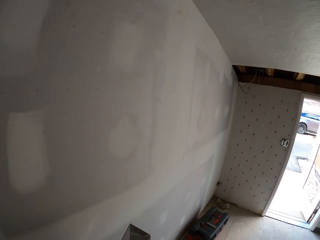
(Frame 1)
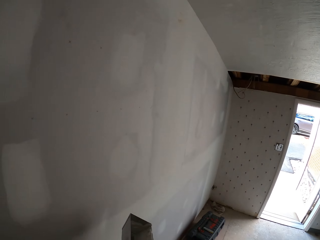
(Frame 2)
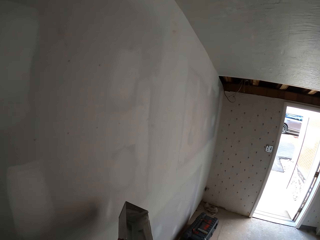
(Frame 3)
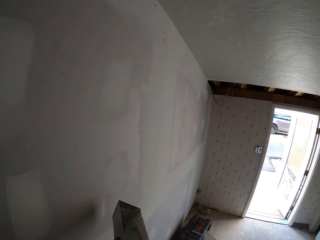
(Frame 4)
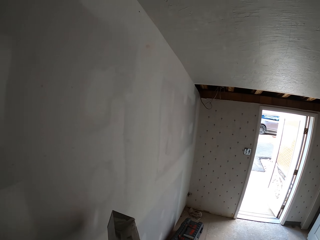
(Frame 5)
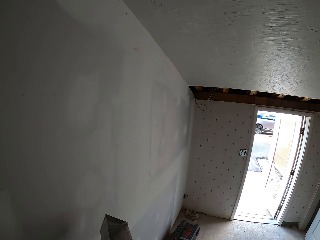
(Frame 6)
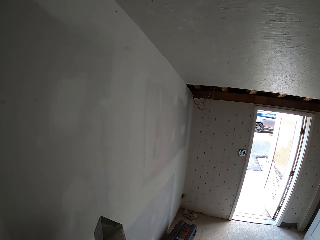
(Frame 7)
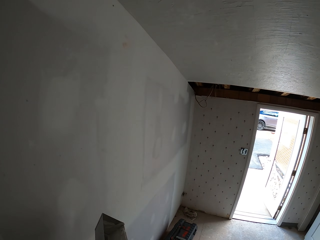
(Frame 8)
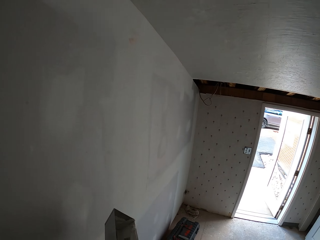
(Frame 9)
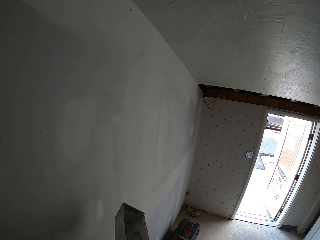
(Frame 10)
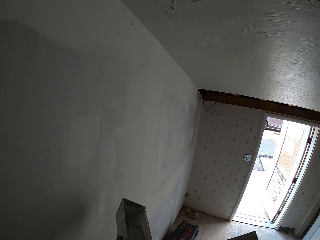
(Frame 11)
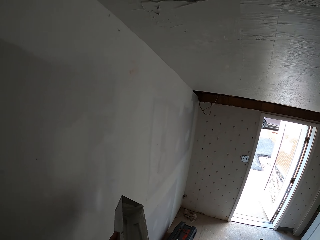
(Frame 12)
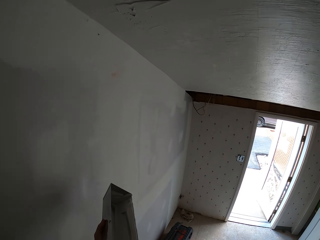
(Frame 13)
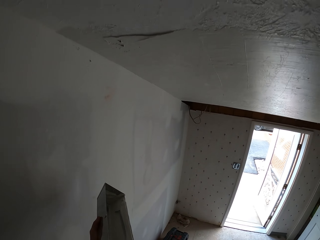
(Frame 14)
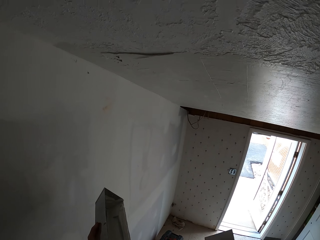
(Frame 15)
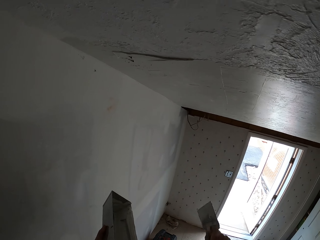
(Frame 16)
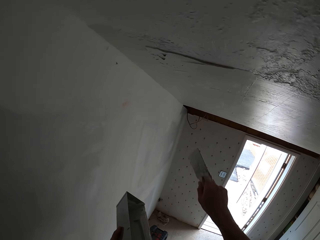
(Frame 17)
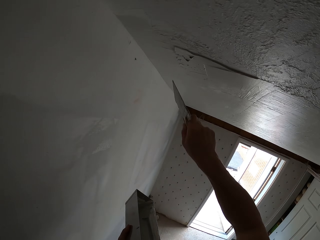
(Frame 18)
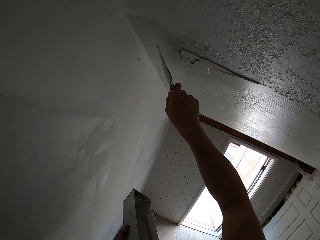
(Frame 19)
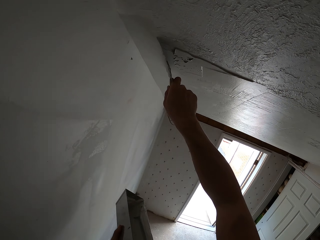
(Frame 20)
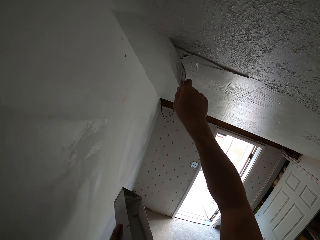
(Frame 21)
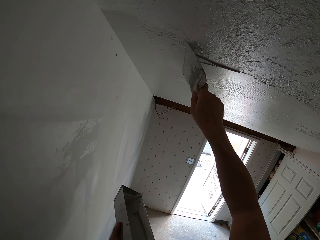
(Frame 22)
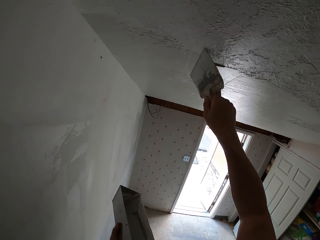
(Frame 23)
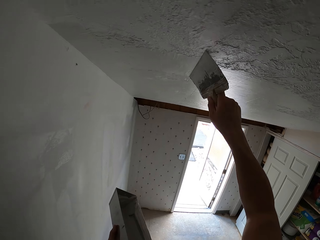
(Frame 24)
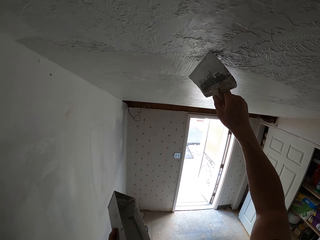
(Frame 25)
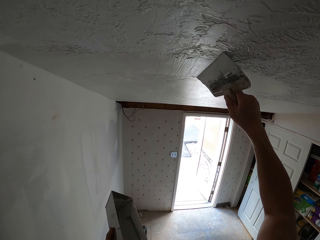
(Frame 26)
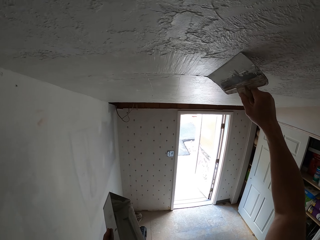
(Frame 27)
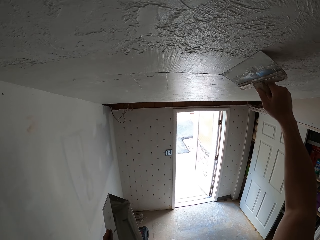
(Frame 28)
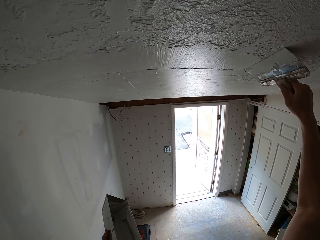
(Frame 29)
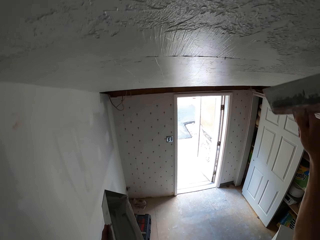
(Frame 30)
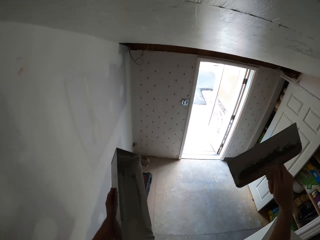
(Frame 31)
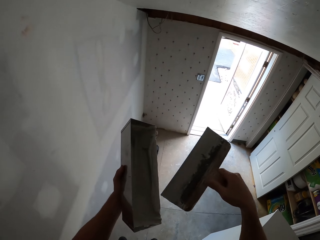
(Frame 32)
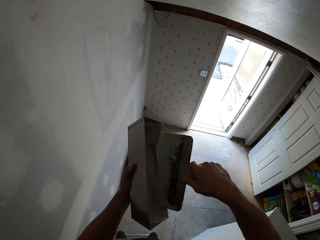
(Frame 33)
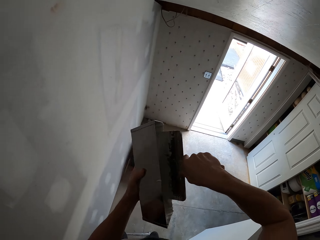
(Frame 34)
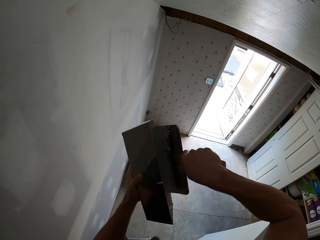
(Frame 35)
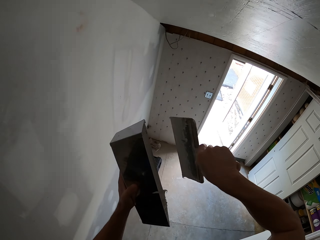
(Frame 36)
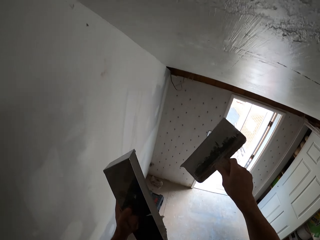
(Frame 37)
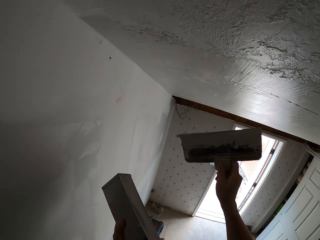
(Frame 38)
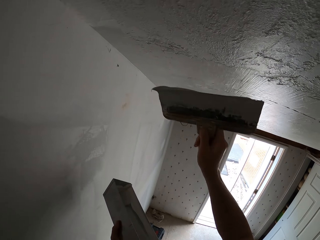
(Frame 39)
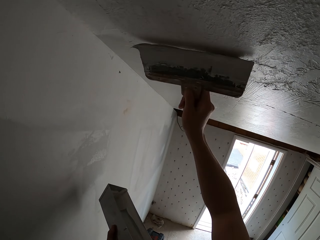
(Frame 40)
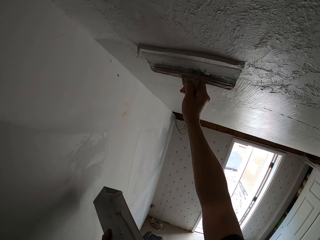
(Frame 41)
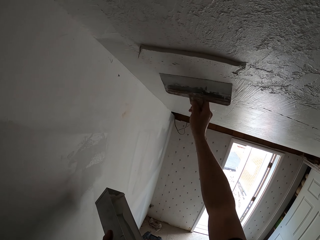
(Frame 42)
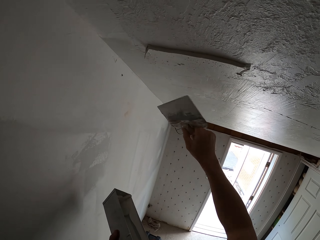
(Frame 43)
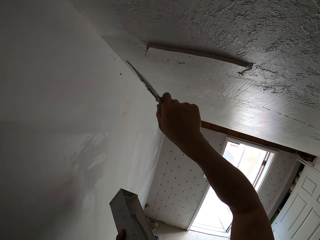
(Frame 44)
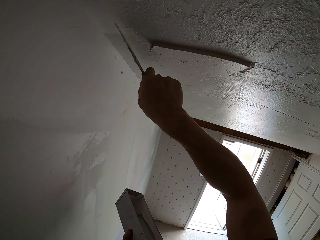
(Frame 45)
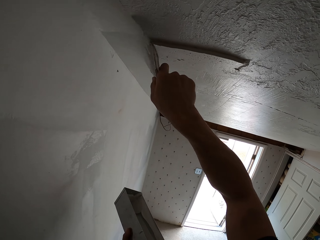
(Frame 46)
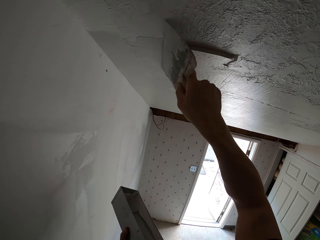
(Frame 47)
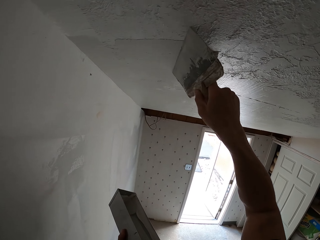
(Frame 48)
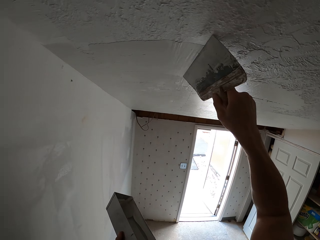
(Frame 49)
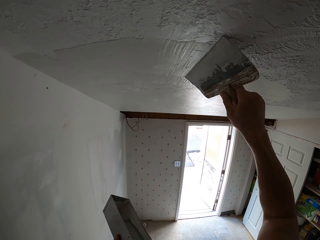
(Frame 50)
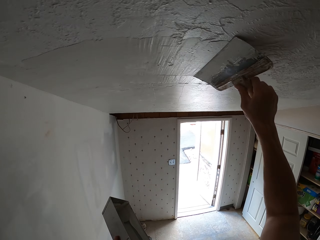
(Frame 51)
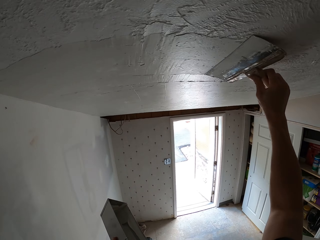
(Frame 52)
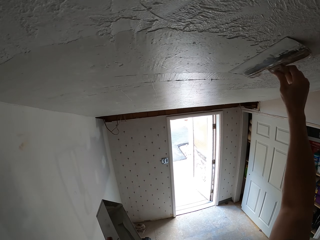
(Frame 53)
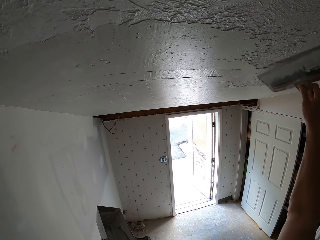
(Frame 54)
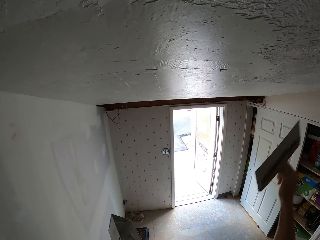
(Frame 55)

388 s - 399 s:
The camera wearer paints a wall. They wipe the brush on a container. They paint the wall with a paint brush.

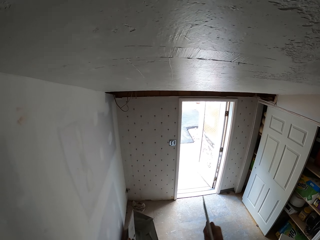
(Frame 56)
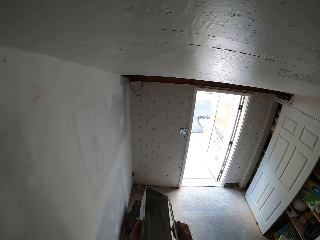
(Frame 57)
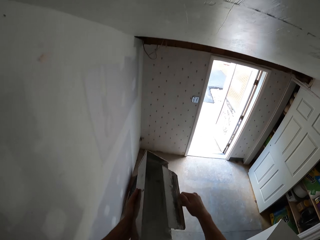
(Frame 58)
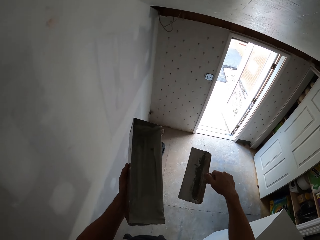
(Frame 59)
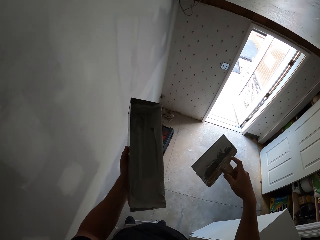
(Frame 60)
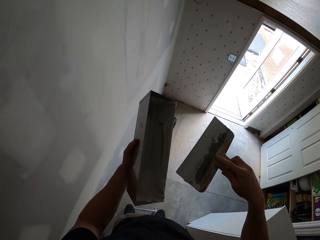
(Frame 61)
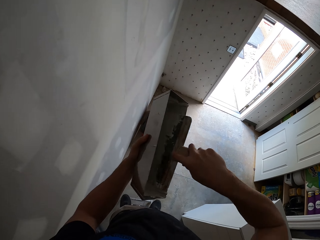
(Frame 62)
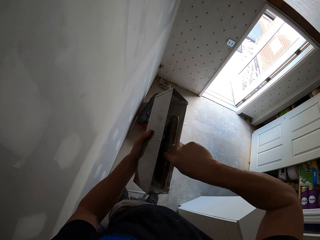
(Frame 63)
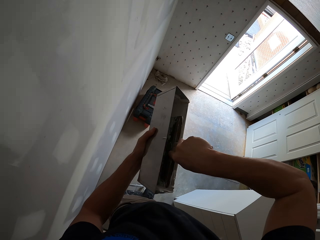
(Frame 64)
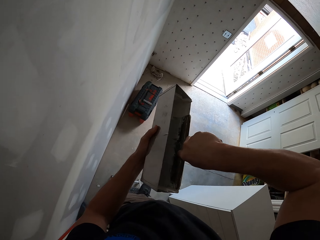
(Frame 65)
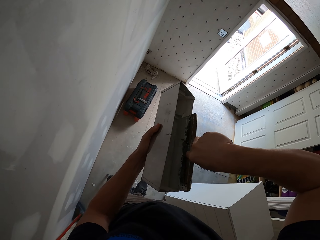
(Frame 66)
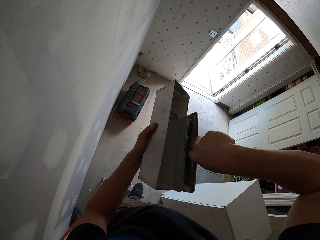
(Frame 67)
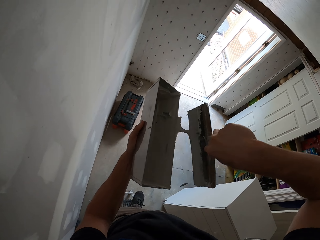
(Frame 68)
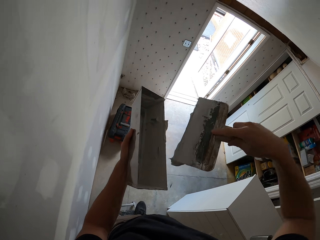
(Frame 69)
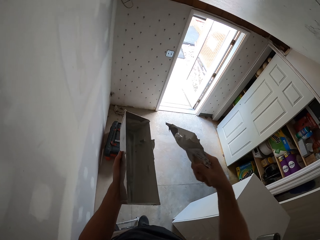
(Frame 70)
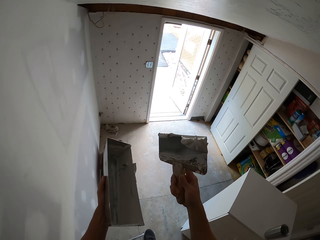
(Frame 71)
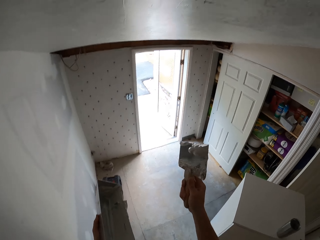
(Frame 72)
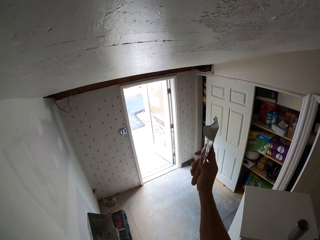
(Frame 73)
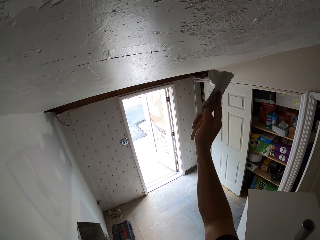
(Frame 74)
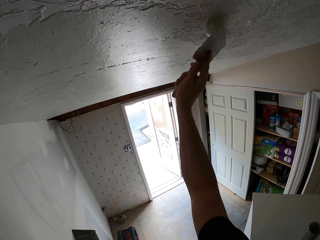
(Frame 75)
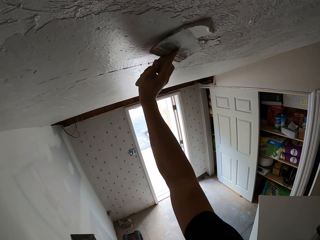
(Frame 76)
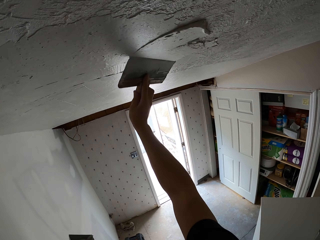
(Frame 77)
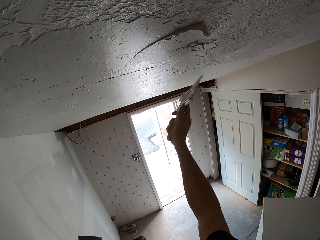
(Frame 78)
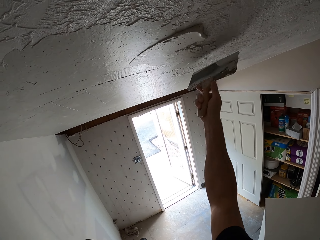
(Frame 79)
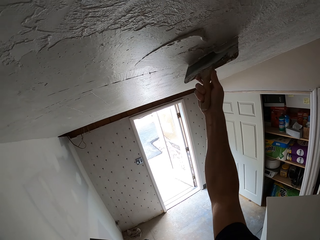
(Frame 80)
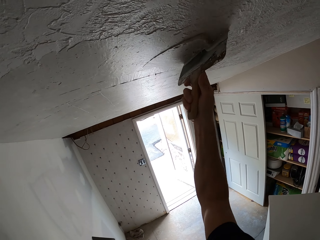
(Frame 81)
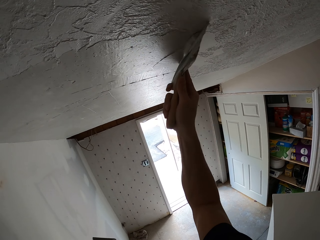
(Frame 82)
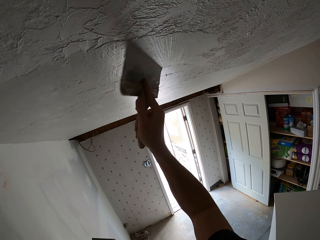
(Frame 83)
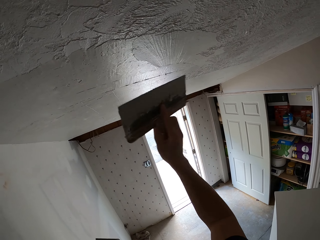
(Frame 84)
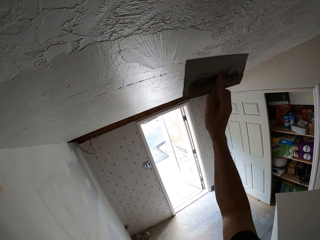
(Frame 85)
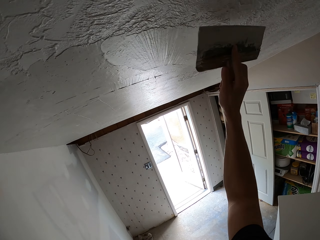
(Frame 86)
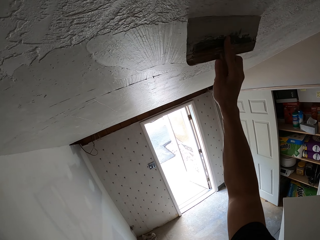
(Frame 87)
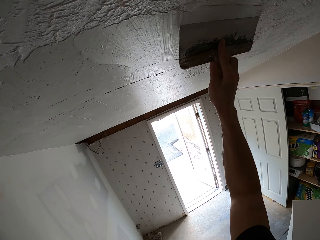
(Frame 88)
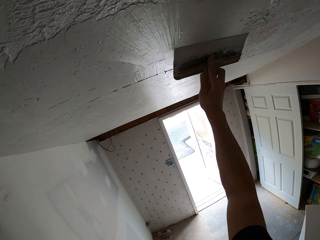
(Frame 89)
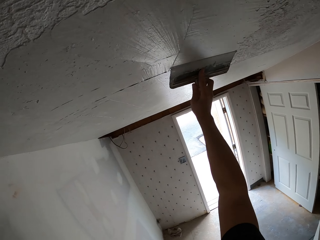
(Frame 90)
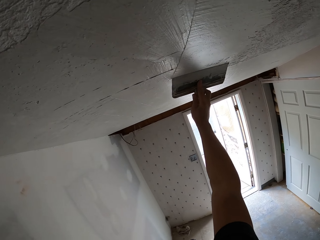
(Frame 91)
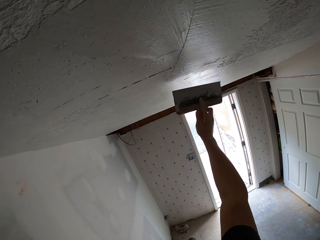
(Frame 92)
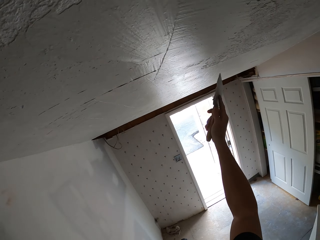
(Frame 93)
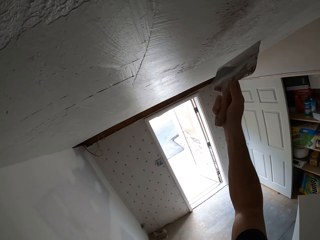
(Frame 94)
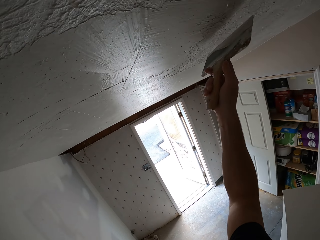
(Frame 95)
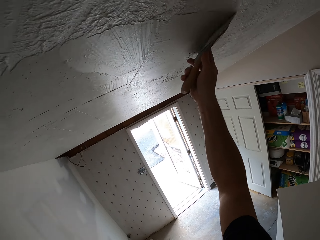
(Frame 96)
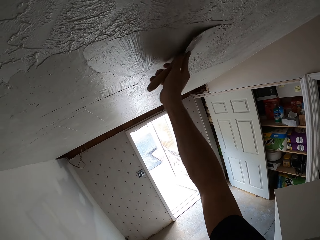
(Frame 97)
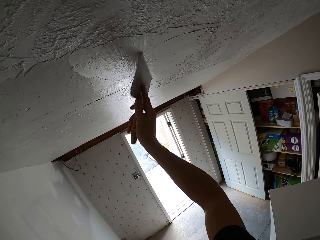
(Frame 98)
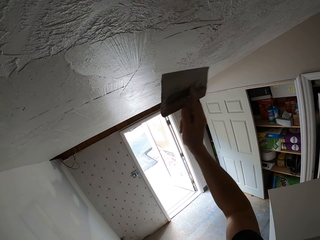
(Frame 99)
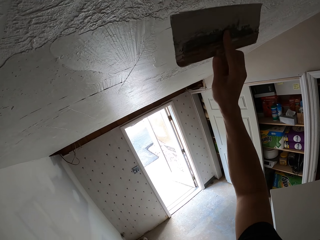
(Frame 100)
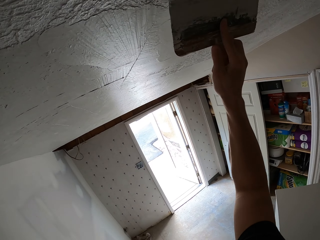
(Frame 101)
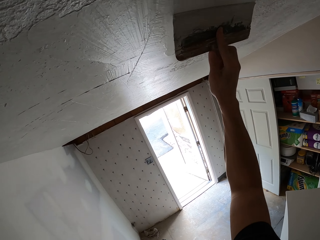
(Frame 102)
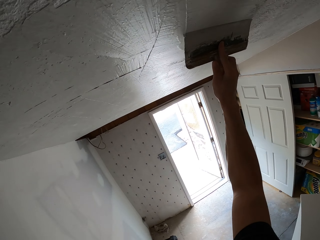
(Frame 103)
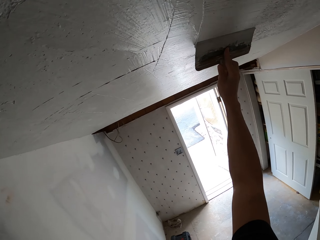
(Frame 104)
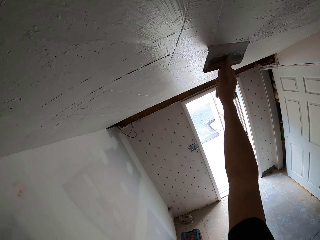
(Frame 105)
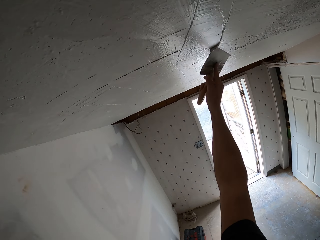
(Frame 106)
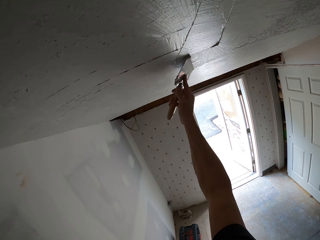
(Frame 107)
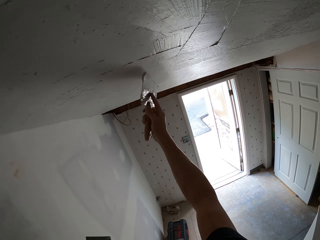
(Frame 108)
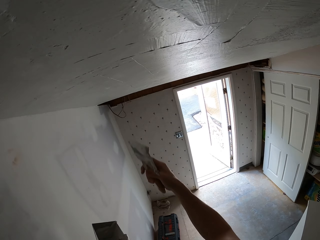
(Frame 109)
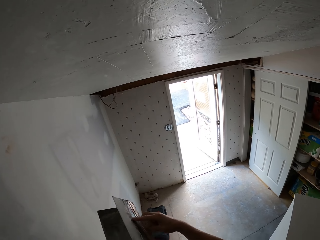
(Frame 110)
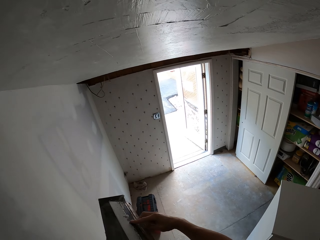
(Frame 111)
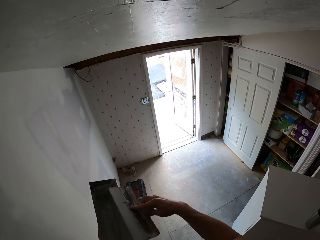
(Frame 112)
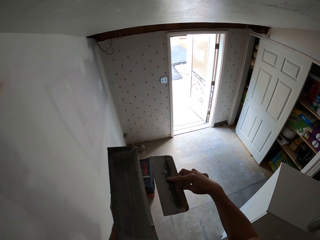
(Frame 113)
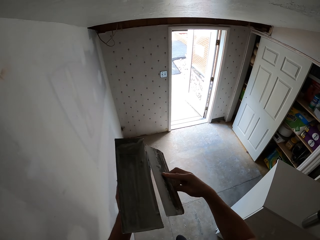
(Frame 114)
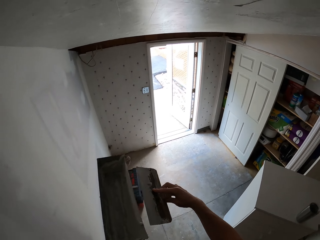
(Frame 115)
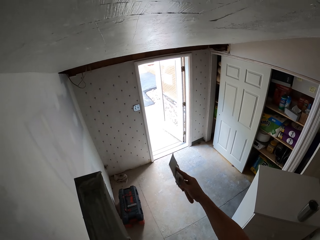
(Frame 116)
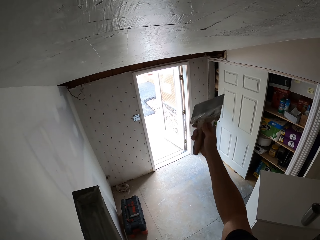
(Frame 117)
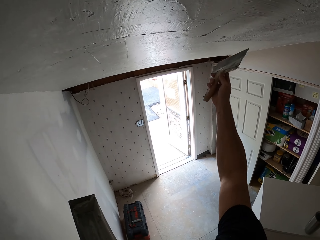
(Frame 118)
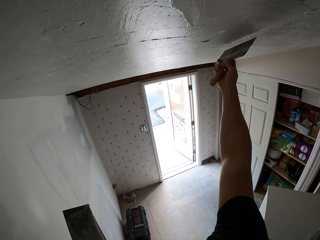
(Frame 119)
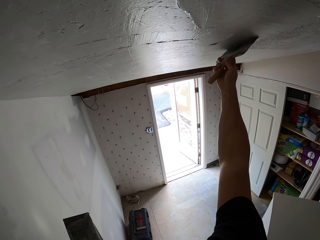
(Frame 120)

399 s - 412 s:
The camera wearer reduces the paint from the paint brush. They wipe the brush on a container. They put the brush inside a paint. They paint the wall with the paint brush. They reduce the paint from the paint brush. They wipe the brush on the container.
